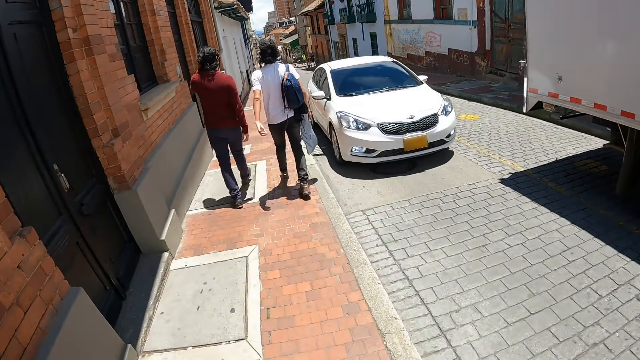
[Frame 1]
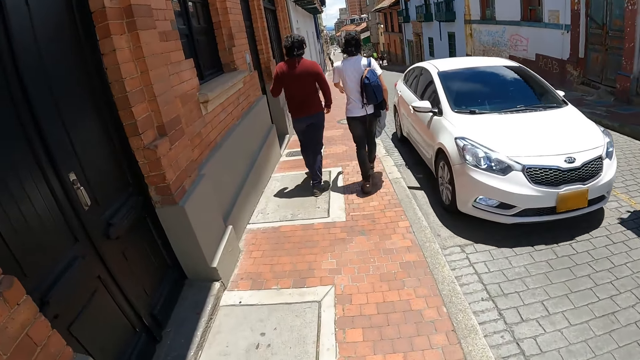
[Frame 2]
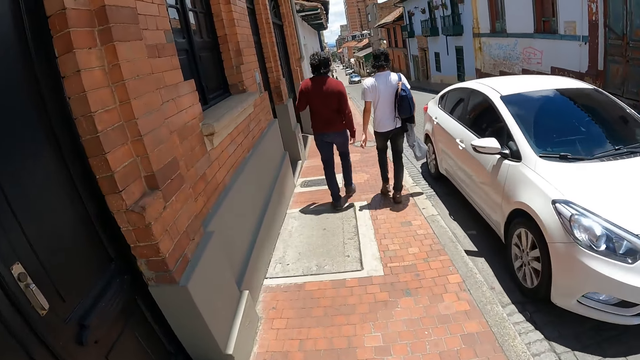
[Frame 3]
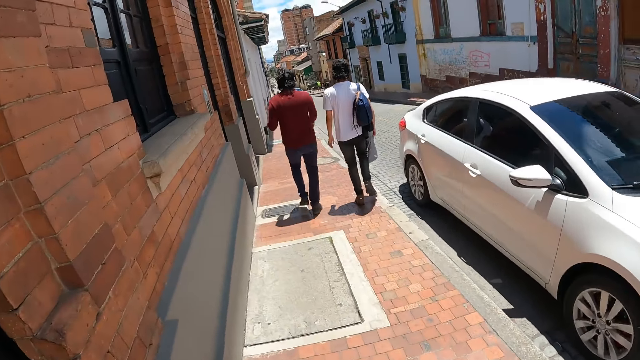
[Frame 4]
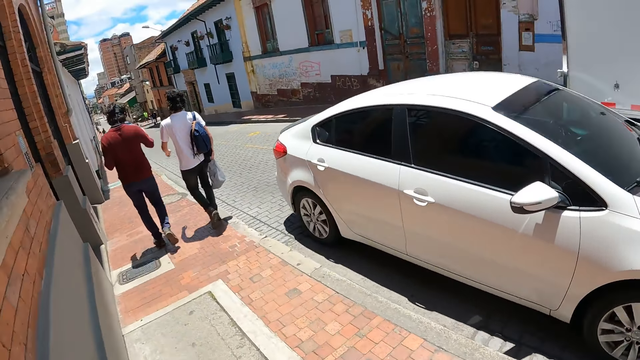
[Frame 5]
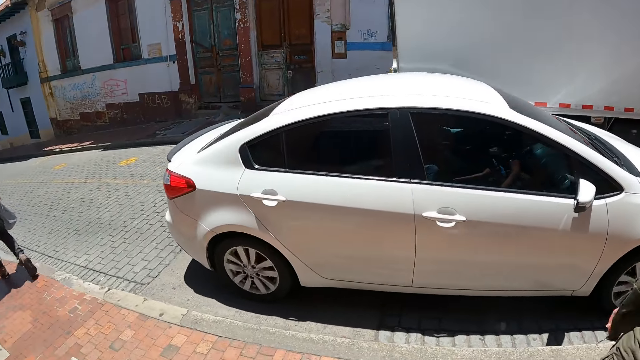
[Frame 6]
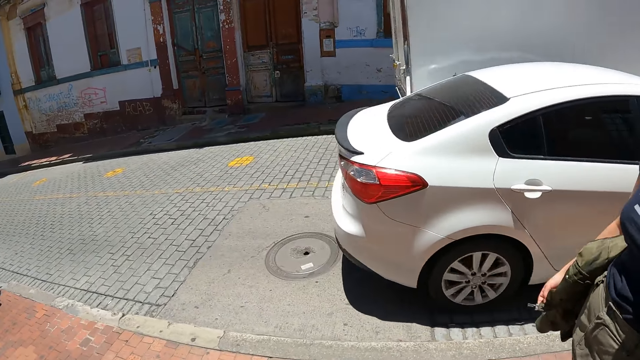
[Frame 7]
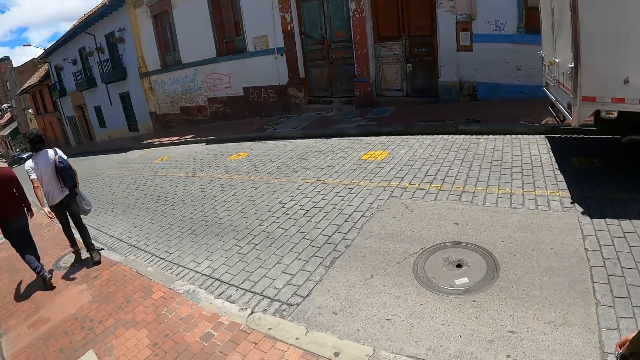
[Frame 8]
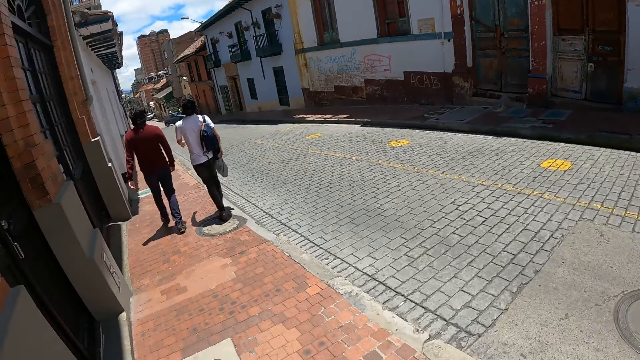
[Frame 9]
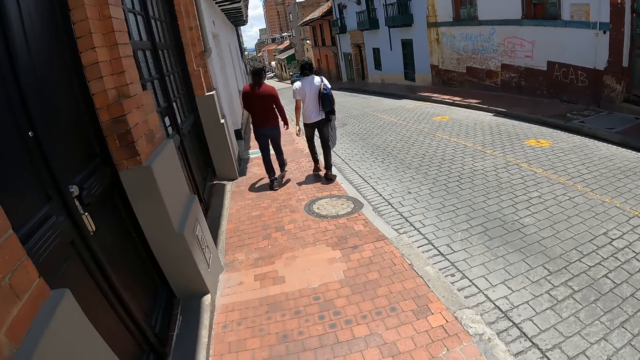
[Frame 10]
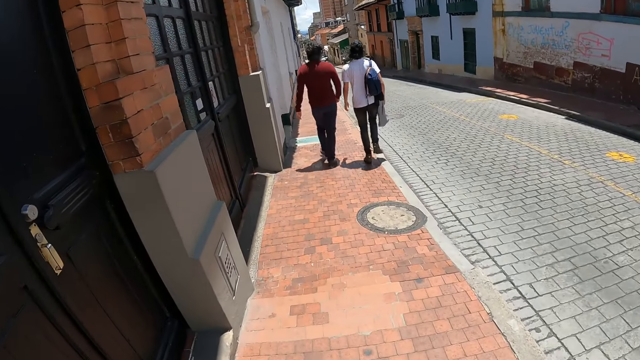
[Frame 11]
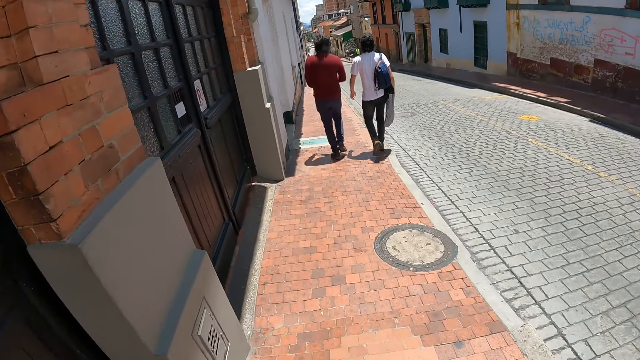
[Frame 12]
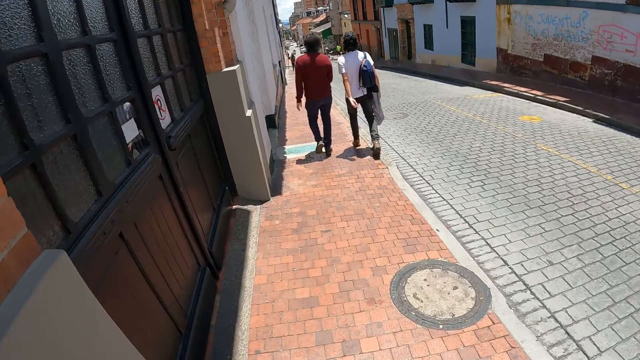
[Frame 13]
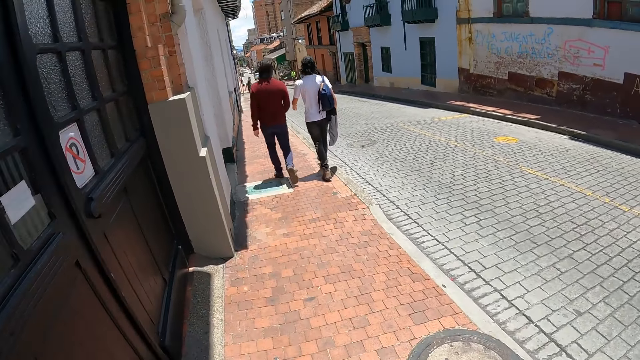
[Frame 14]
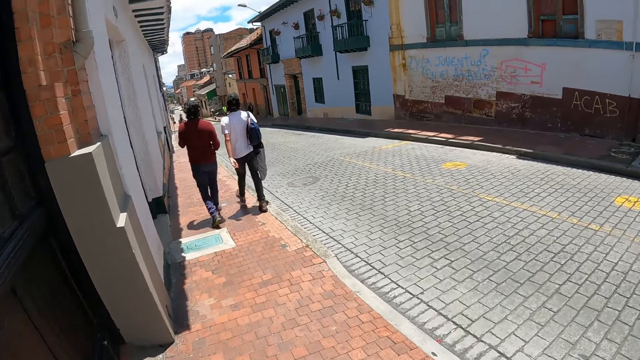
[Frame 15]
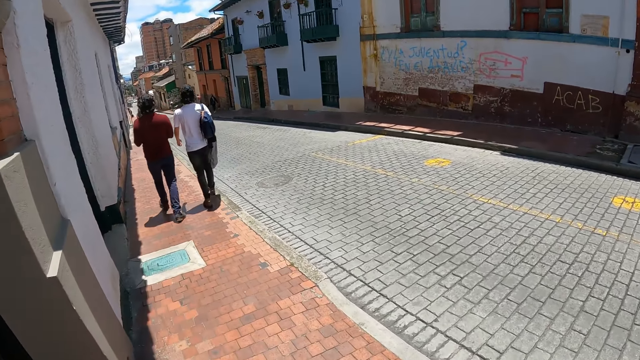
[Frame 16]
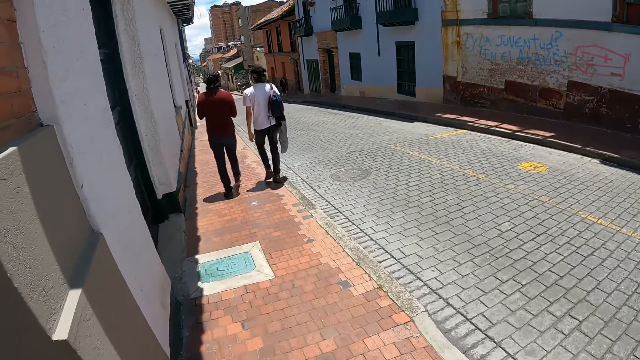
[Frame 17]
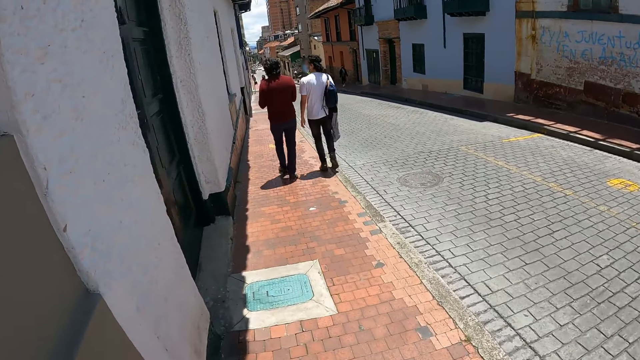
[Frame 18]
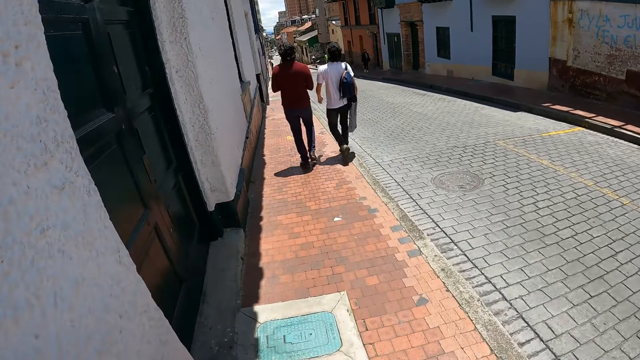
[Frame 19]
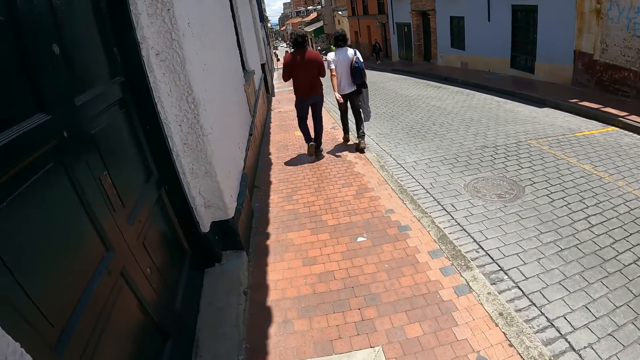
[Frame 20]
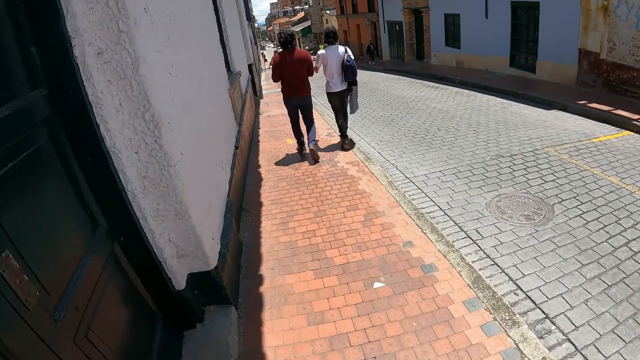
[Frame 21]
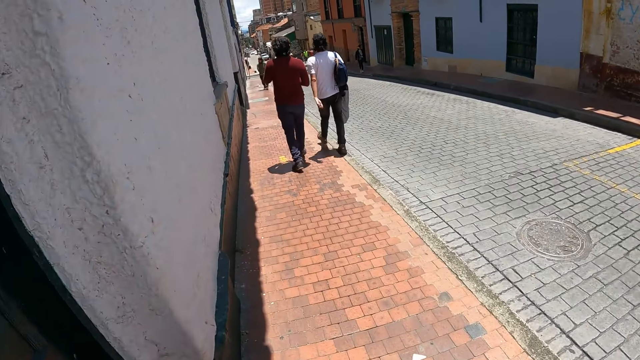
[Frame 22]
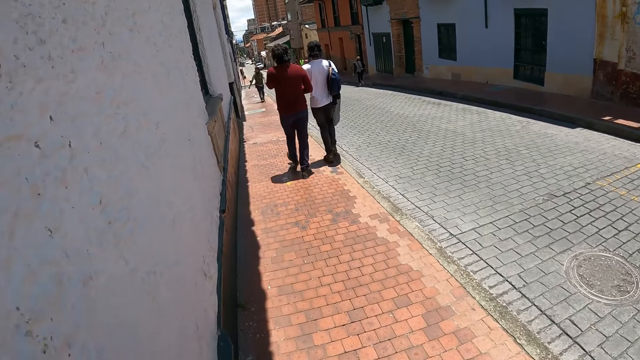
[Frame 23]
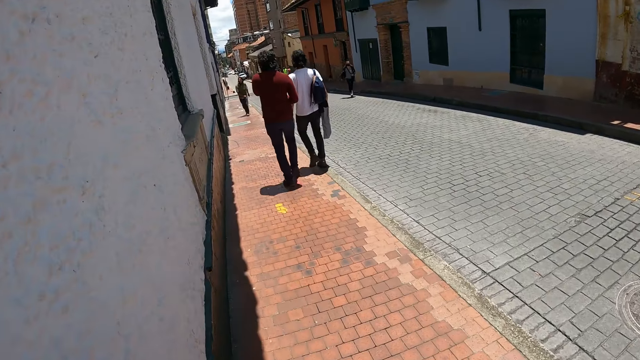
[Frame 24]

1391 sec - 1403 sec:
The camera wearer looks around. They walk on the pavement.

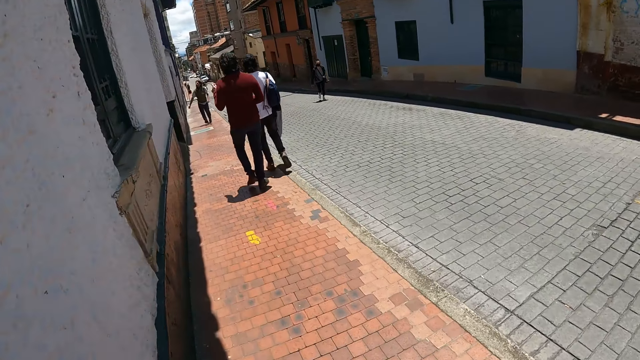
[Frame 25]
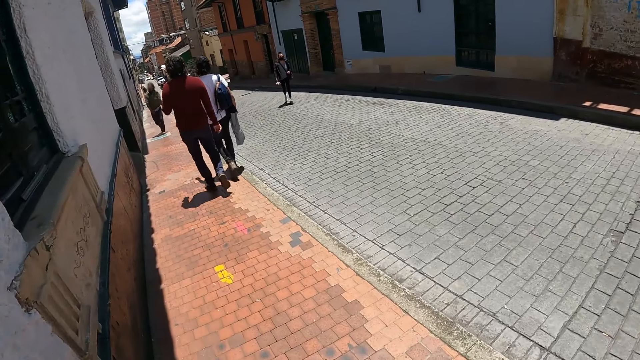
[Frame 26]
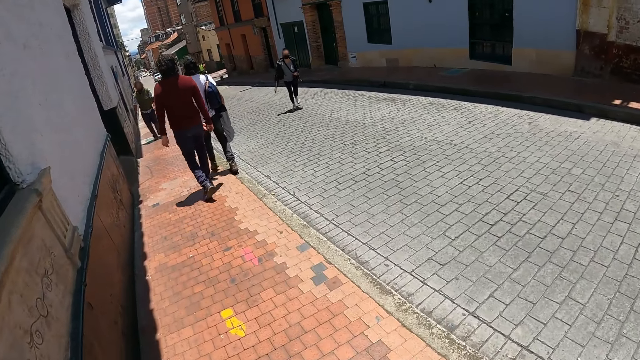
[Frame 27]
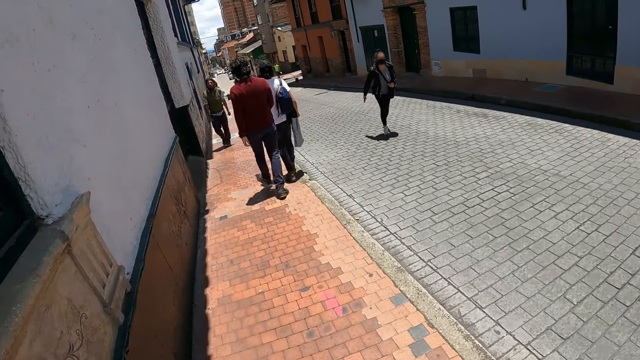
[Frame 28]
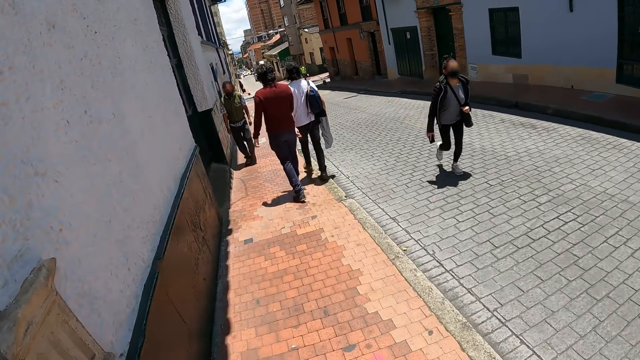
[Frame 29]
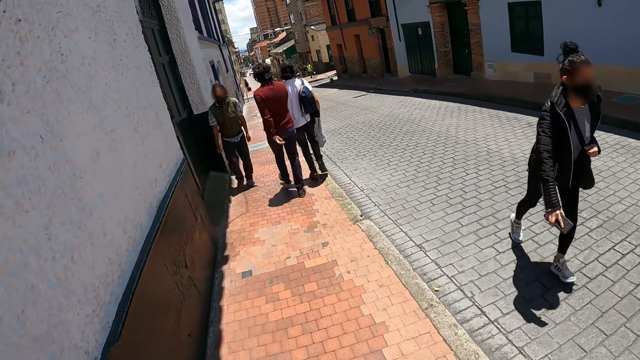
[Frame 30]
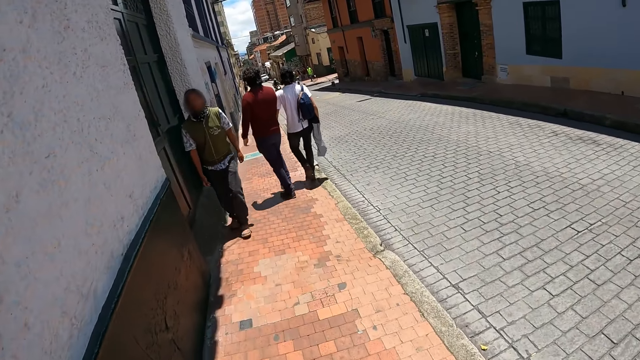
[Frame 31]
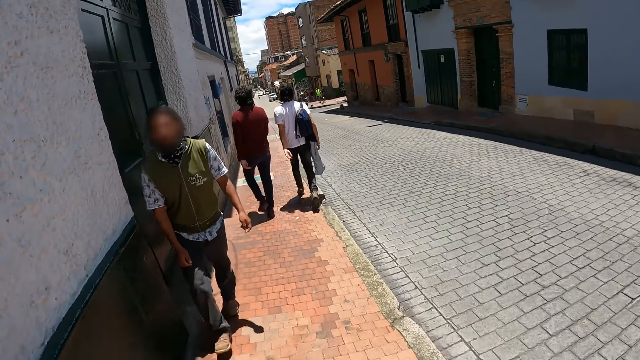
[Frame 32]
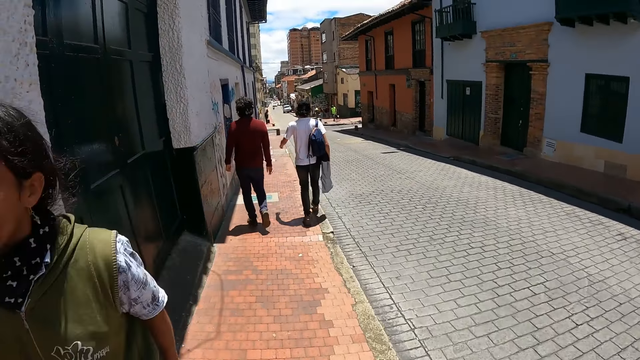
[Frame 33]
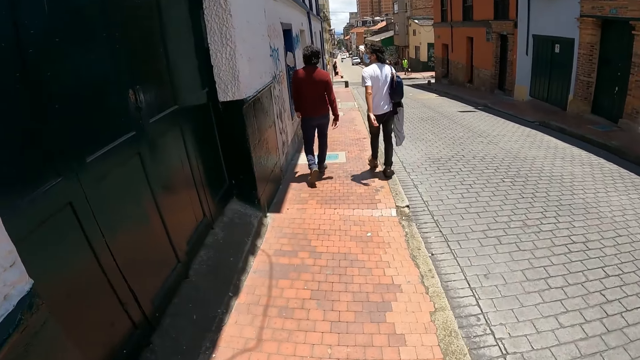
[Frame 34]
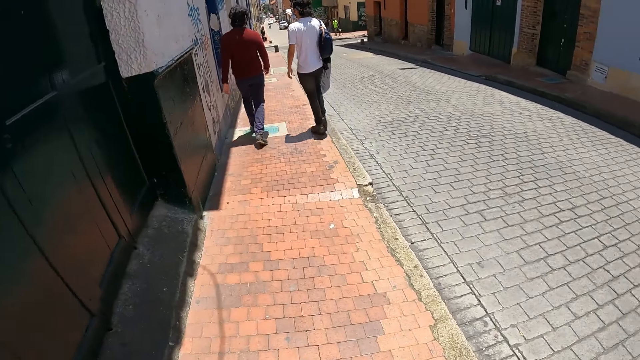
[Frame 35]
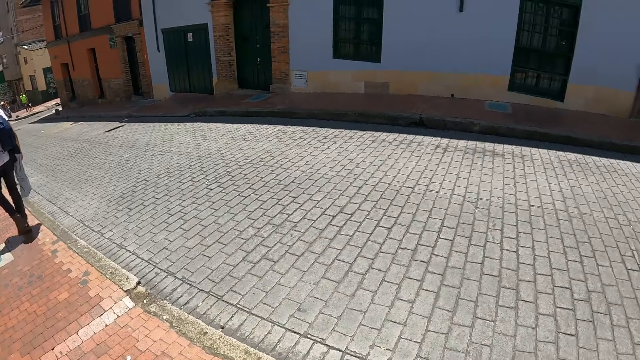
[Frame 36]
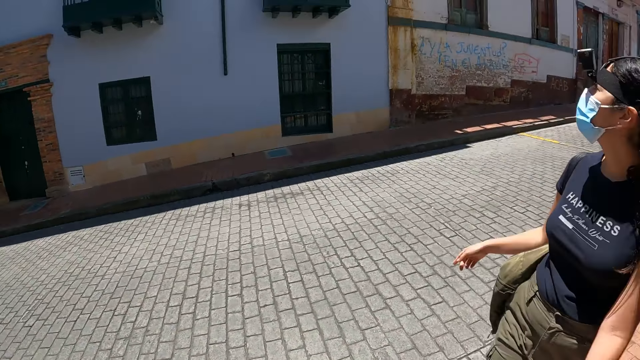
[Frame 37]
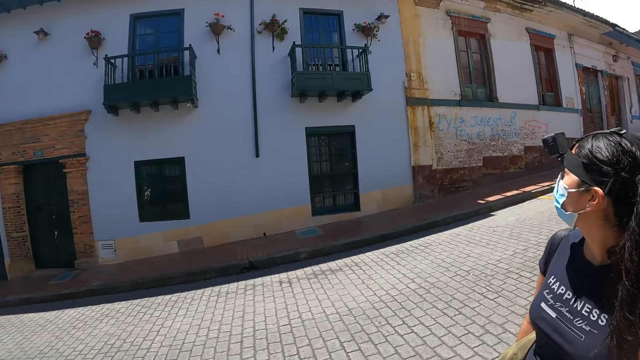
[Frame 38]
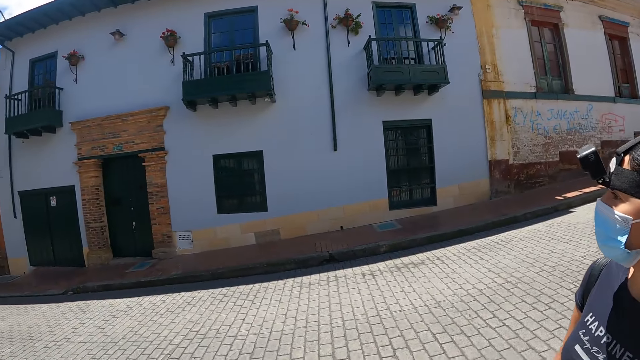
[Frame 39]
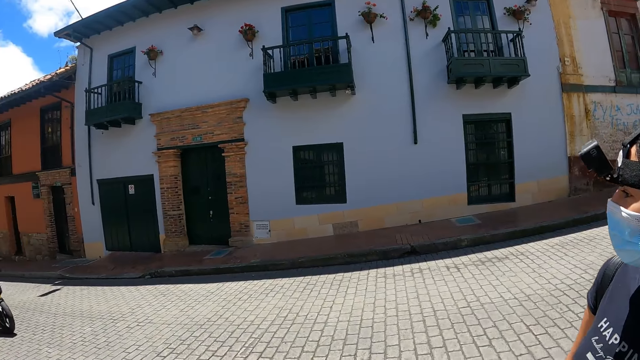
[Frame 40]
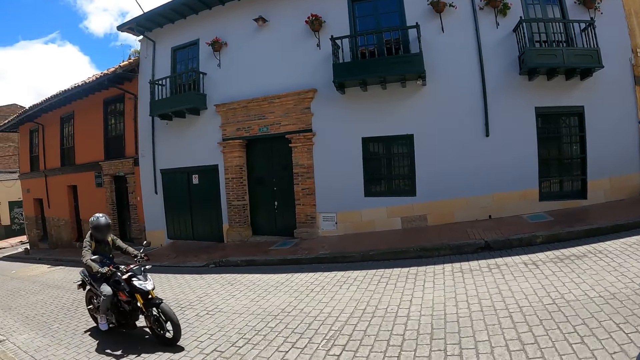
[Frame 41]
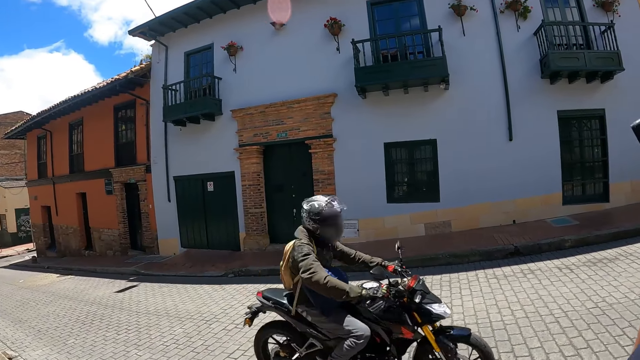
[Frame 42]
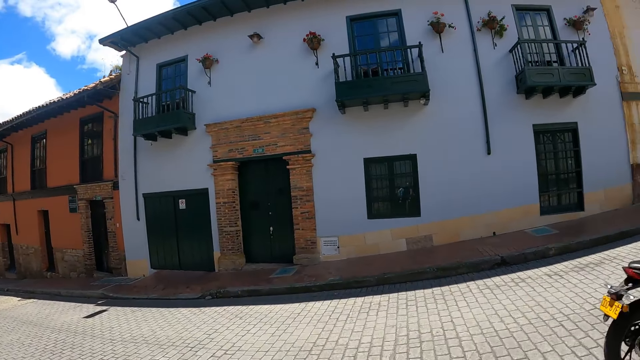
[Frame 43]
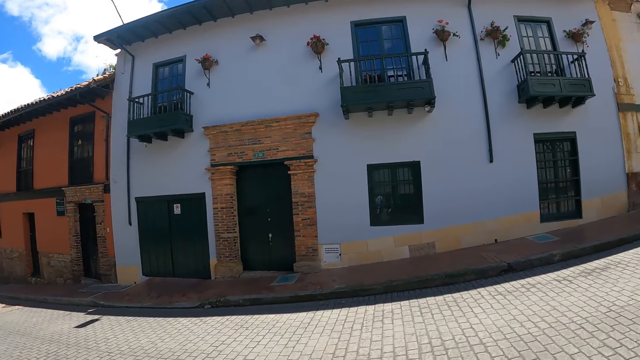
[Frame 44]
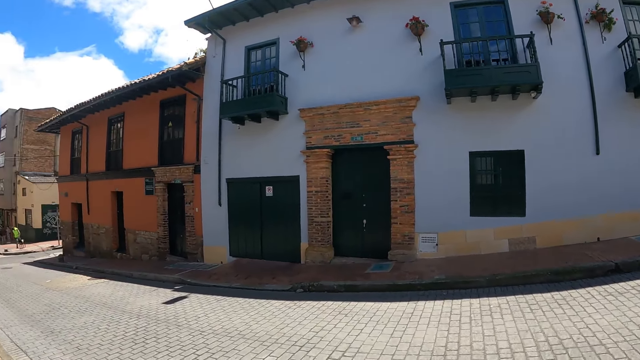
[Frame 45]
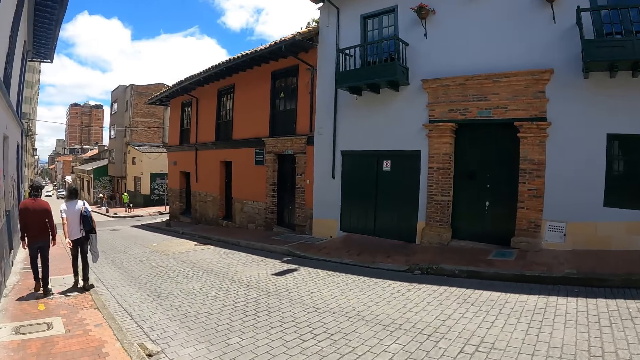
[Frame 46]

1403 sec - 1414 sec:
A person points at the building. The camera wearer looks around.
